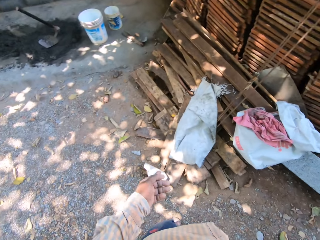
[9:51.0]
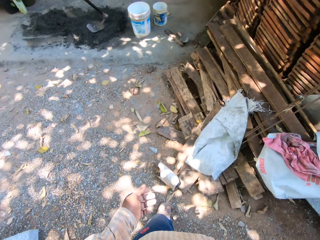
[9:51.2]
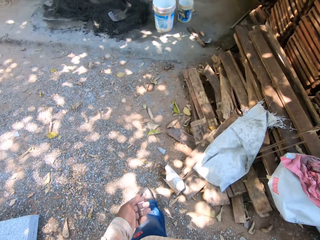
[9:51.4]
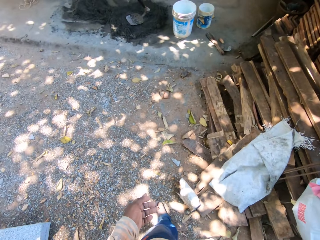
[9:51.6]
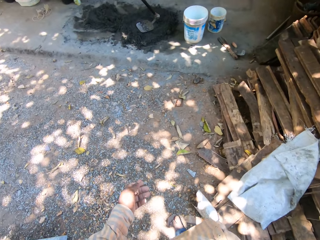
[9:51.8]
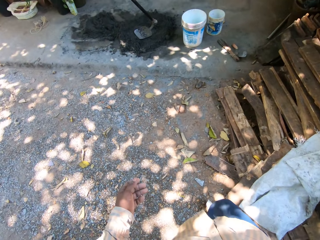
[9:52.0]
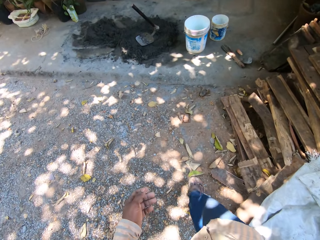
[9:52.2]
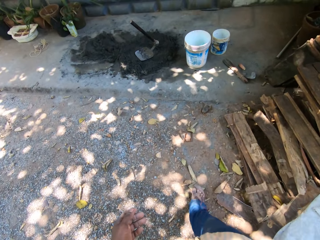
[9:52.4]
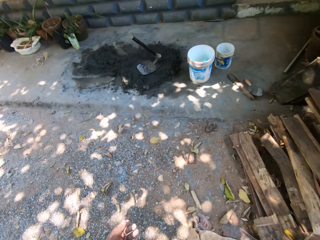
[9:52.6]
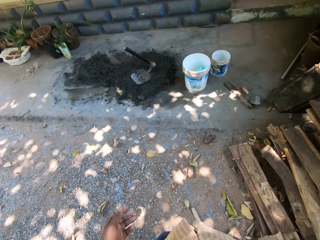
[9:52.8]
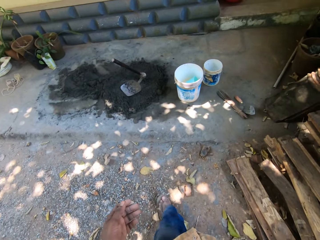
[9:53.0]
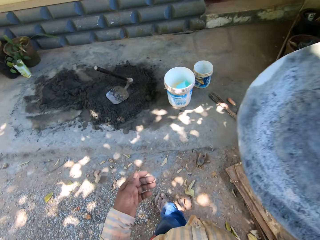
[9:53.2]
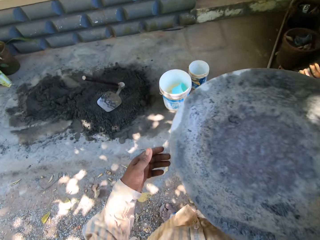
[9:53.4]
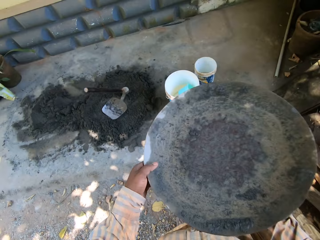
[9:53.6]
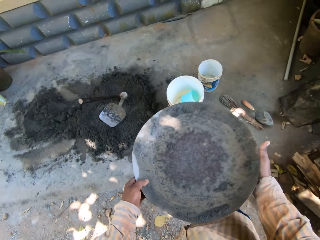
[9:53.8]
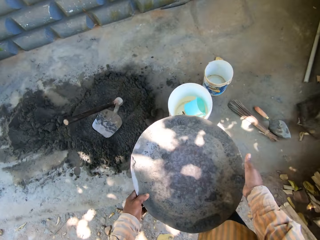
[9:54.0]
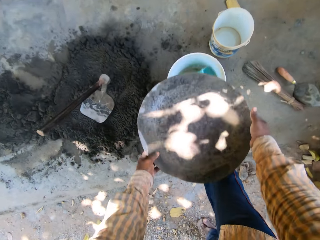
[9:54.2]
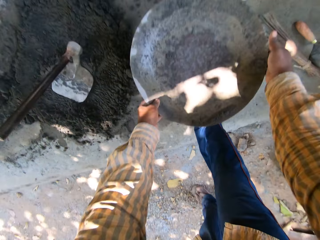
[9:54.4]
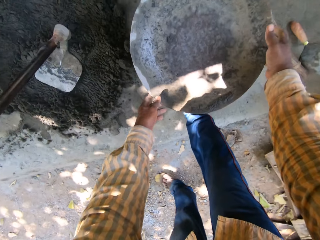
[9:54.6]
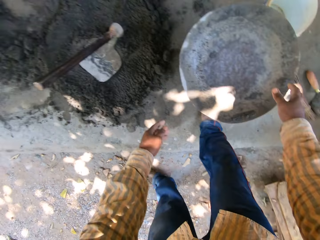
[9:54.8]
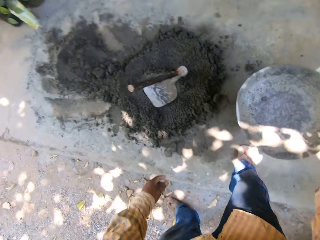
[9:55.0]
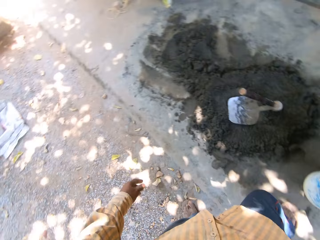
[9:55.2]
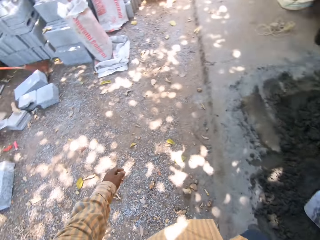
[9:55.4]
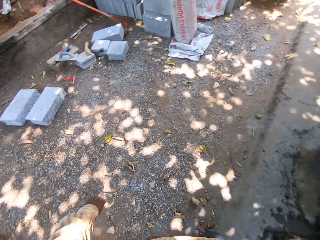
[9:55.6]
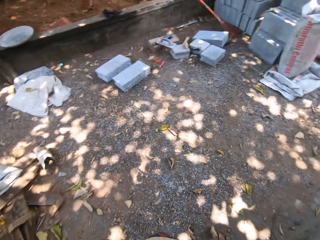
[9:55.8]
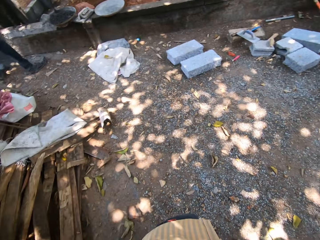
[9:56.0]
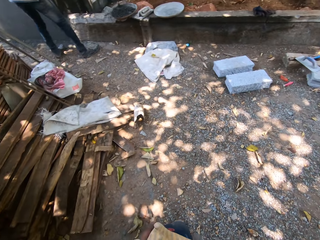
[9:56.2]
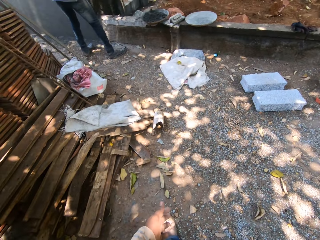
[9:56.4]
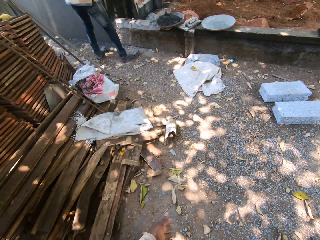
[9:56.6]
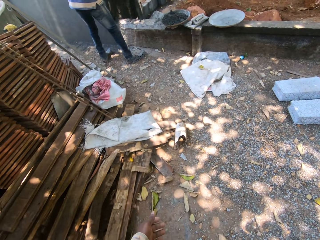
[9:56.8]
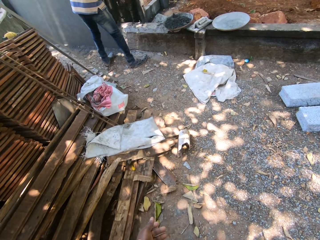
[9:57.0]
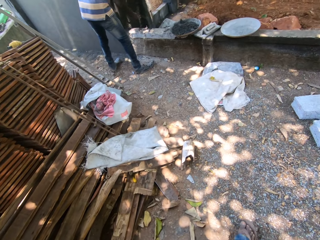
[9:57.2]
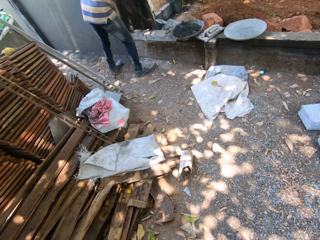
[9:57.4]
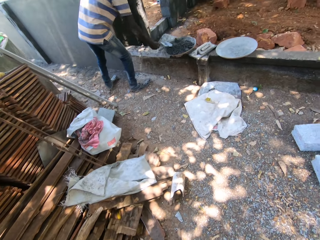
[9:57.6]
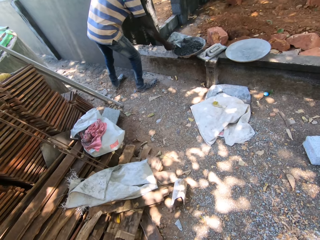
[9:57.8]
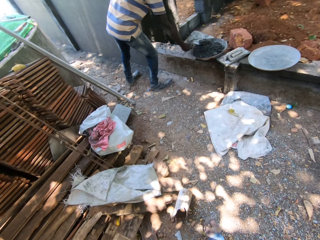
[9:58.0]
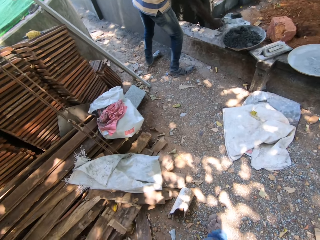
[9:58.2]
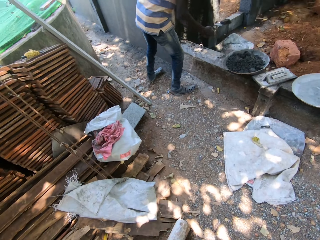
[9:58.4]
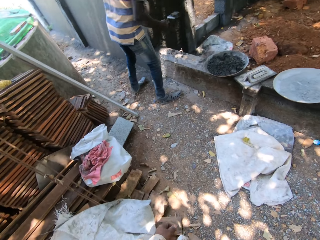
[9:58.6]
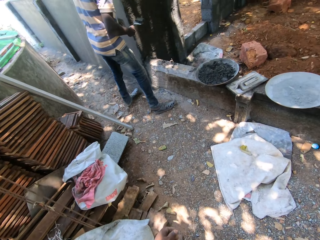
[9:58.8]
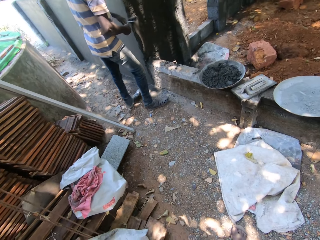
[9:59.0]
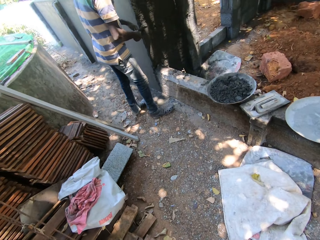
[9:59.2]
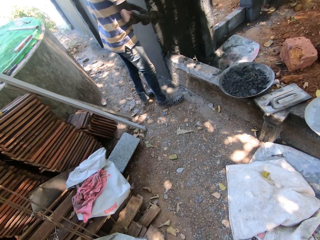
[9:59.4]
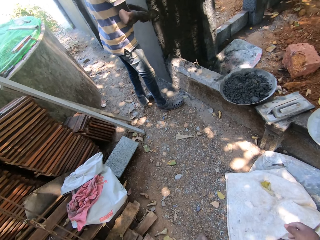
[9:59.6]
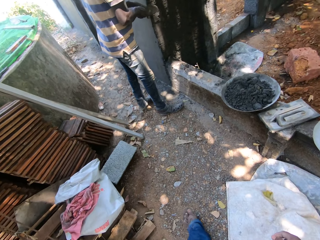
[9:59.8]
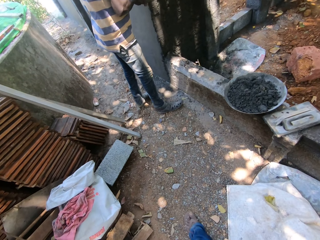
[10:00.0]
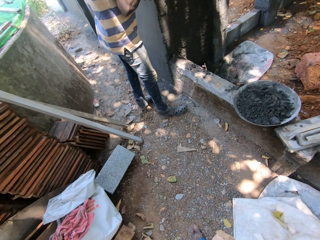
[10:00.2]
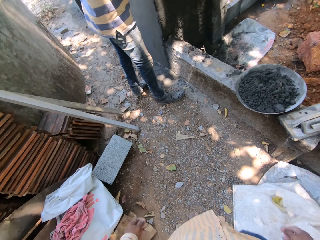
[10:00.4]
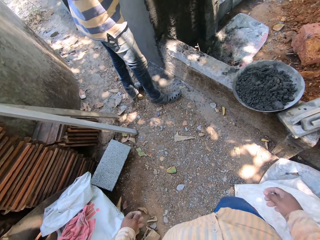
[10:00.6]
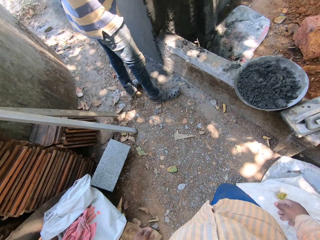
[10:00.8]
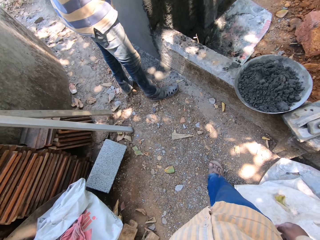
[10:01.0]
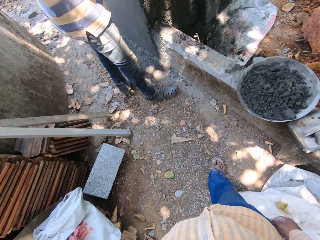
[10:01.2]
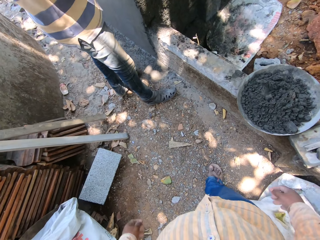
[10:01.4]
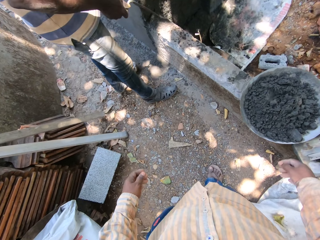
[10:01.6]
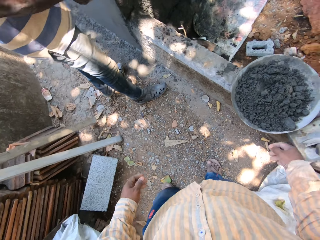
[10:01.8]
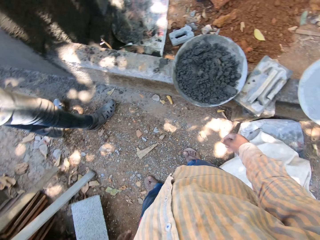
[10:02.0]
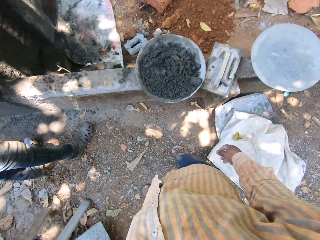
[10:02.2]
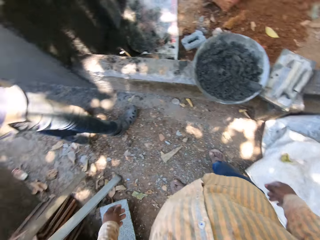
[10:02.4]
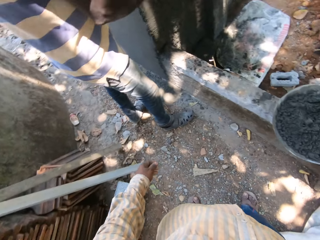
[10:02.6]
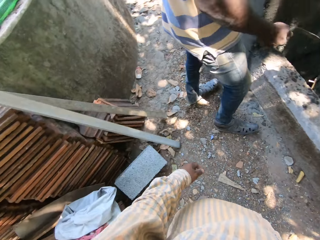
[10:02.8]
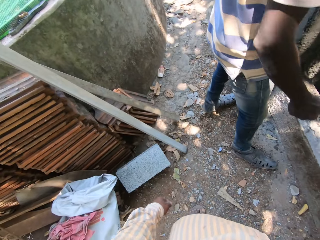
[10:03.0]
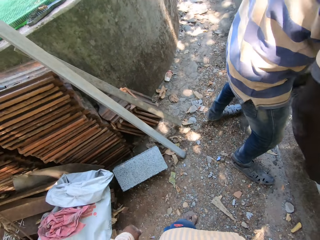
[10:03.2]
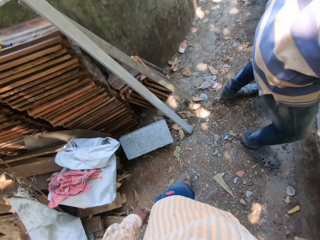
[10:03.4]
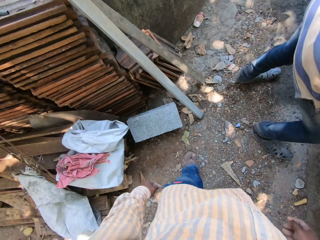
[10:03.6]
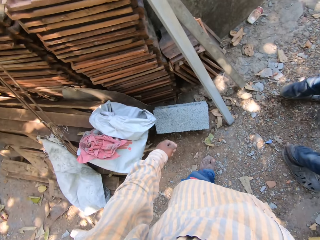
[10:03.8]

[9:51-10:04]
The camera wearer turns around. They walk towards the cement. They drop the headpan on the bucket with both hands. They turn around. The man packs cement from the headpan with the trowel in his right hand. The camera wearer converses with the man. The man spreads the cement on the wall with the trowel in both hands.

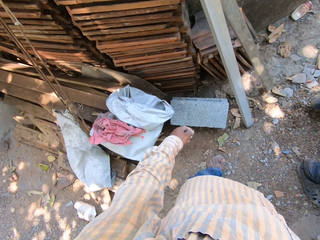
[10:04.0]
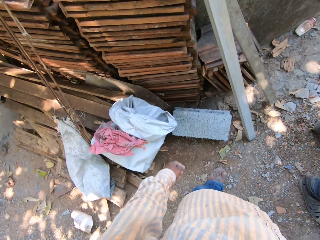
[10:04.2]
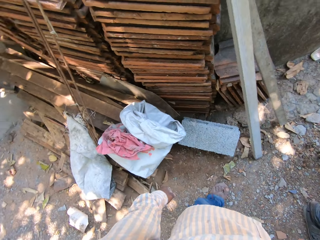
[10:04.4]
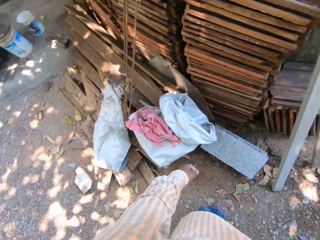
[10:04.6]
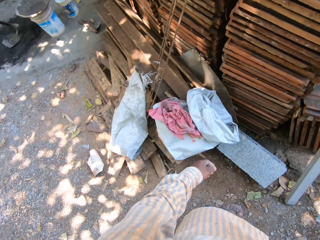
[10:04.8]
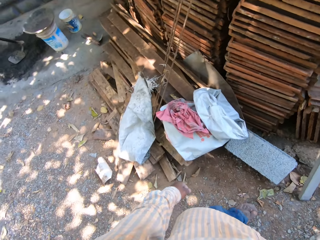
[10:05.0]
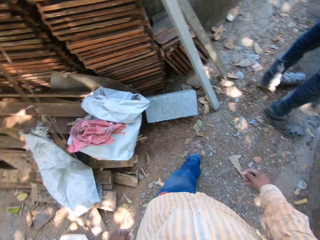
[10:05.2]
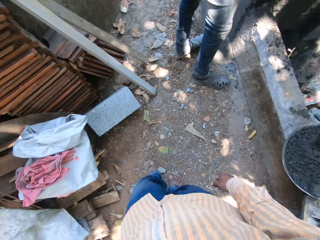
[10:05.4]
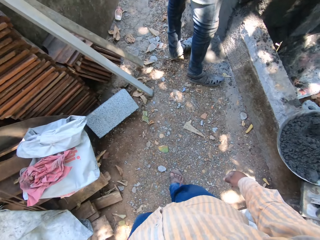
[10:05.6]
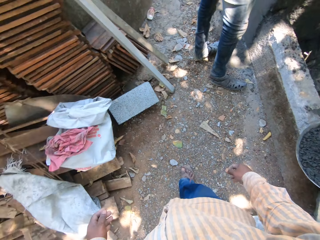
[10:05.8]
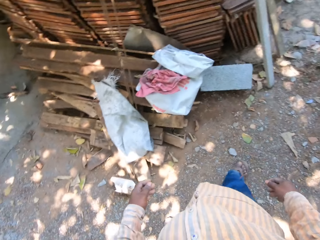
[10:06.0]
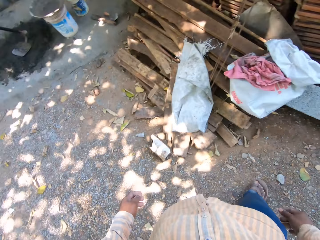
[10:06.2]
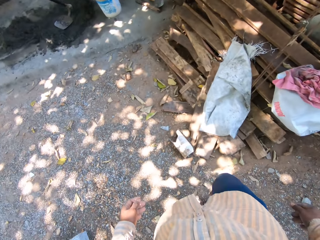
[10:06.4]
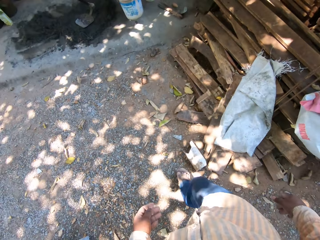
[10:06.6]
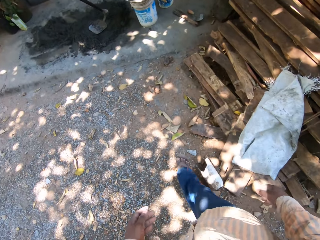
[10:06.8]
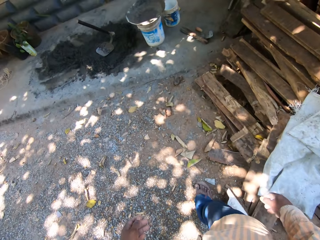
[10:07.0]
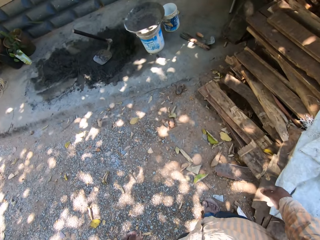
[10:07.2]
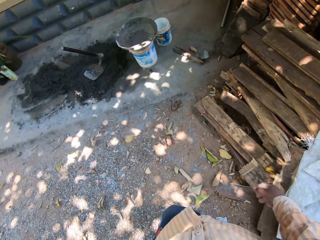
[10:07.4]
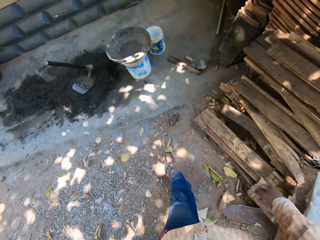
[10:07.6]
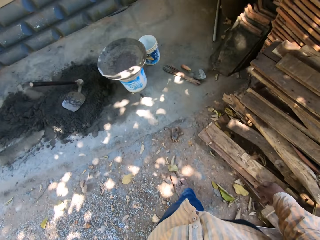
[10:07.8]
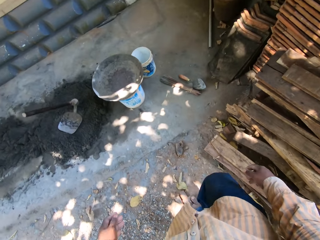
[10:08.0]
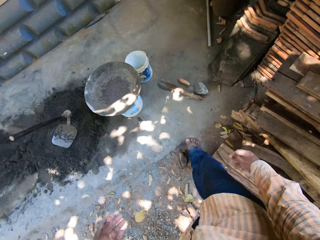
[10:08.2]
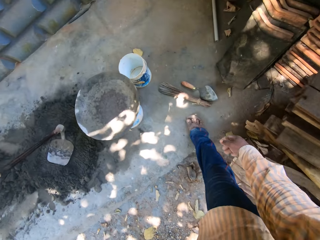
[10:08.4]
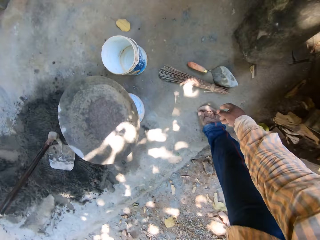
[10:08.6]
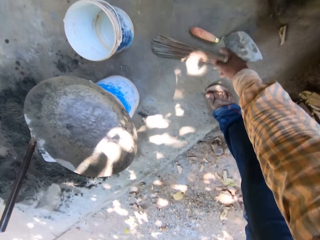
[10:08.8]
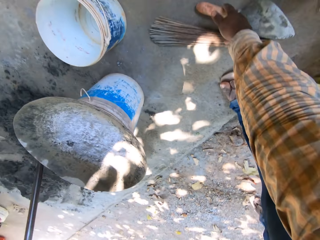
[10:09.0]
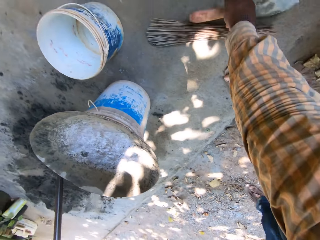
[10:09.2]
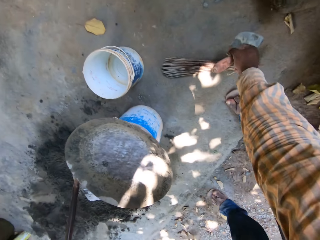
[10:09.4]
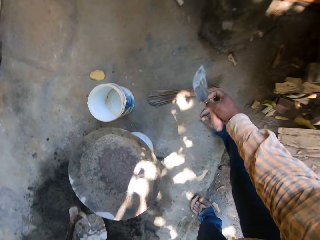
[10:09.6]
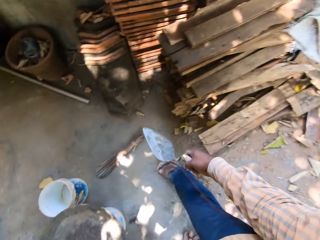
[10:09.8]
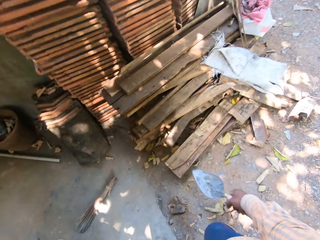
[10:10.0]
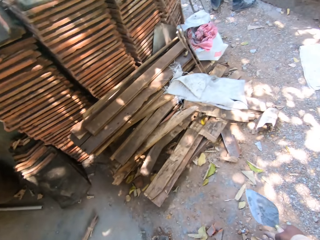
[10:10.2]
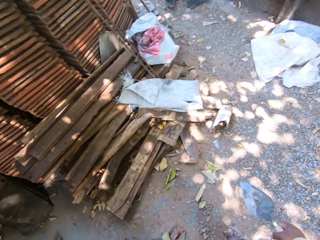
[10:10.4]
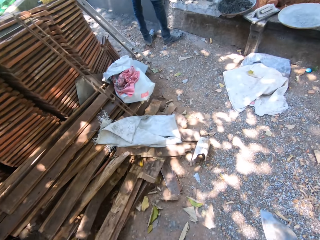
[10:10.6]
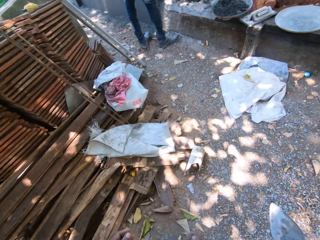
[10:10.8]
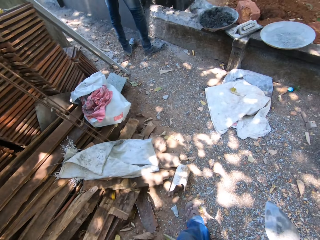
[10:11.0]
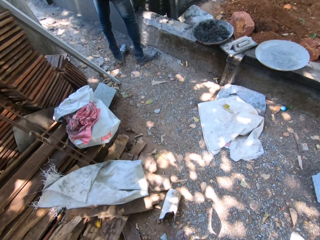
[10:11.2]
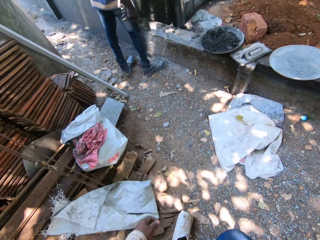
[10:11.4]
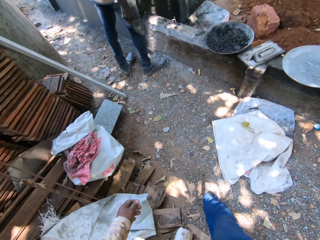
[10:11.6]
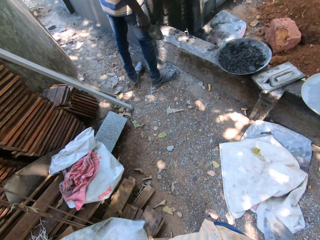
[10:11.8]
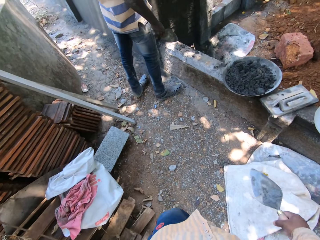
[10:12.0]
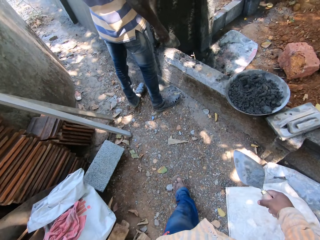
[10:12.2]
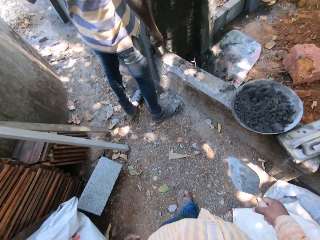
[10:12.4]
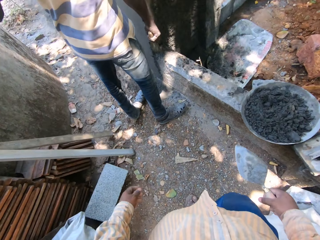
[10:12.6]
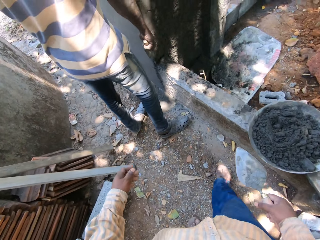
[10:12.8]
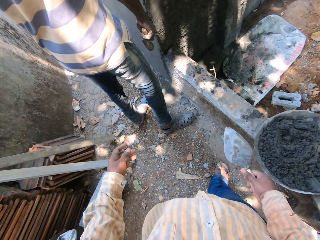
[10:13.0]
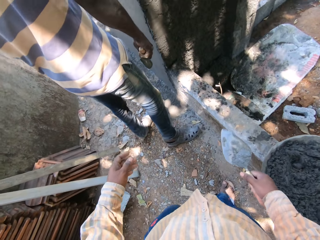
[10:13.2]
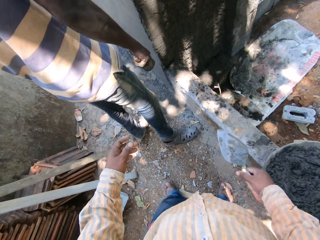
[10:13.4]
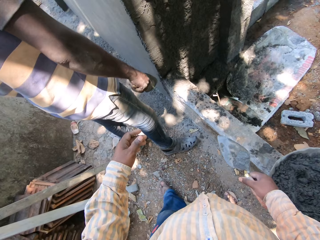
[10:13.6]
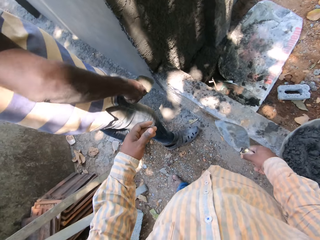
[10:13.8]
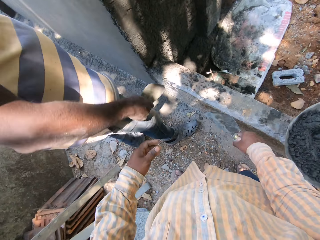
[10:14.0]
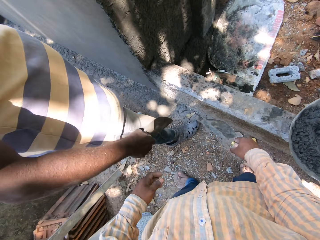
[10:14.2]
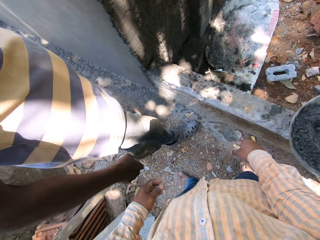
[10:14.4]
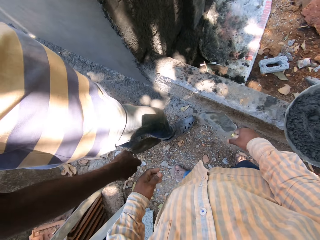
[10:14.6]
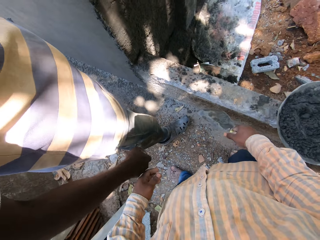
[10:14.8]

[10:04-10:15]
The camera wearer looks around. He walks a few steps. He picks a trowel from the ground with his right hand. He walks a few steps. He converses with the man.
